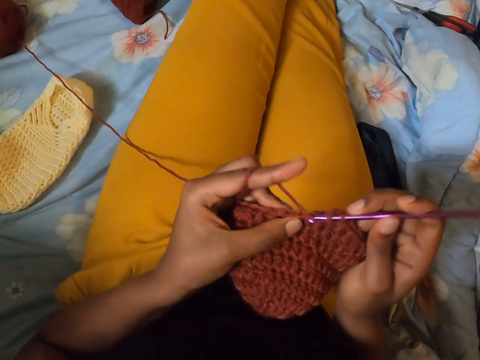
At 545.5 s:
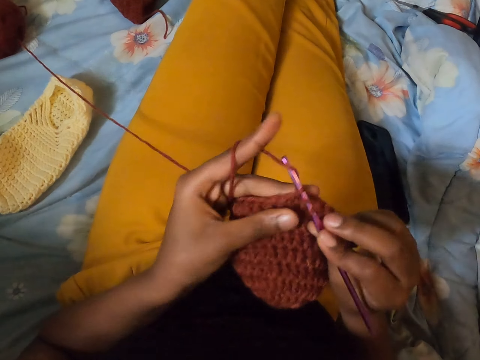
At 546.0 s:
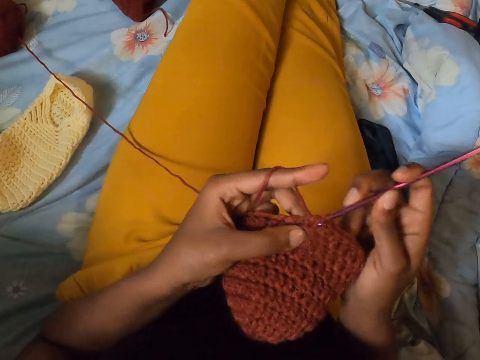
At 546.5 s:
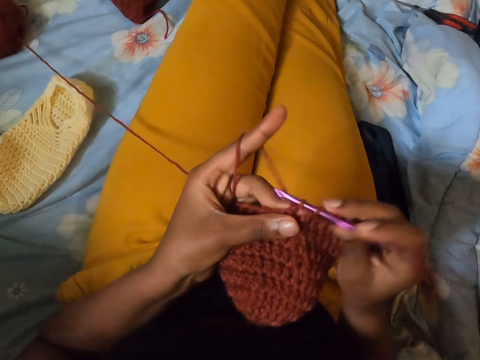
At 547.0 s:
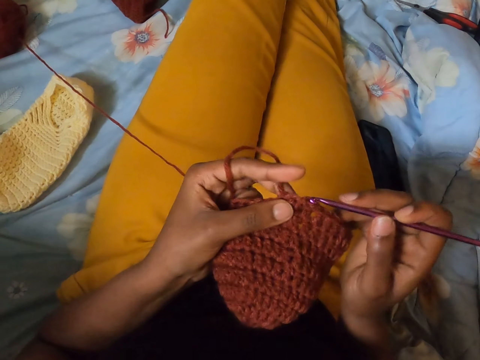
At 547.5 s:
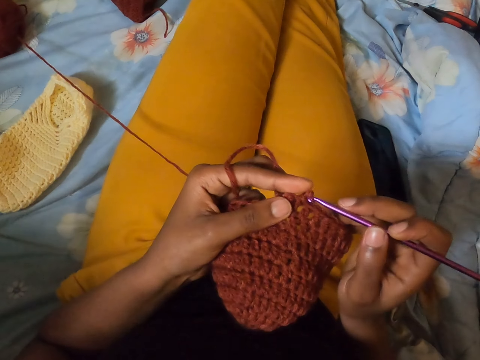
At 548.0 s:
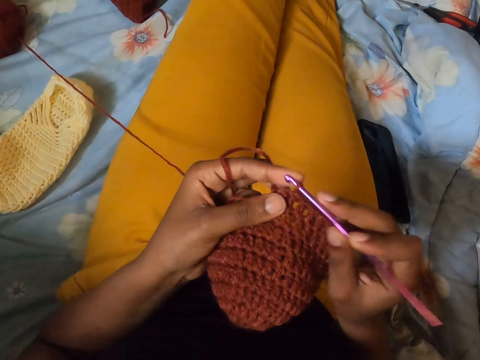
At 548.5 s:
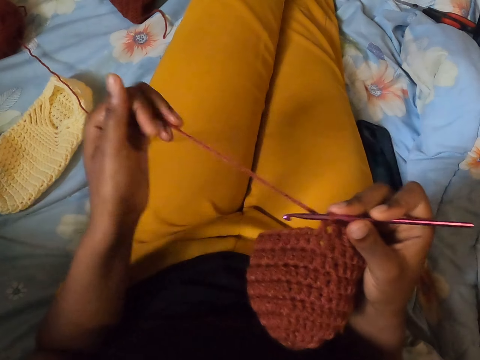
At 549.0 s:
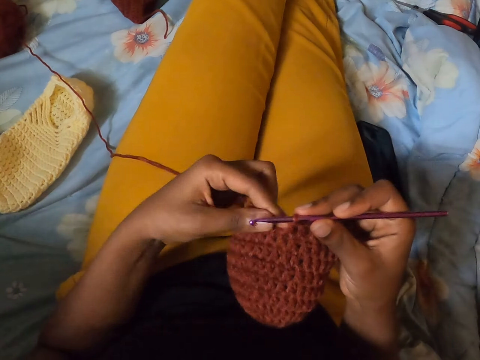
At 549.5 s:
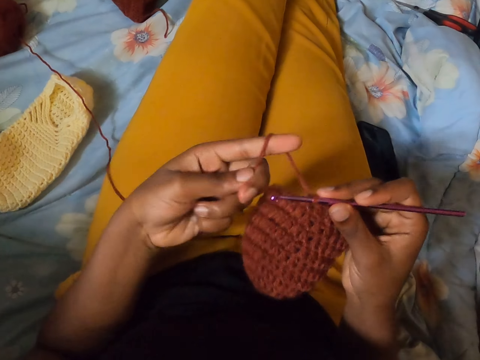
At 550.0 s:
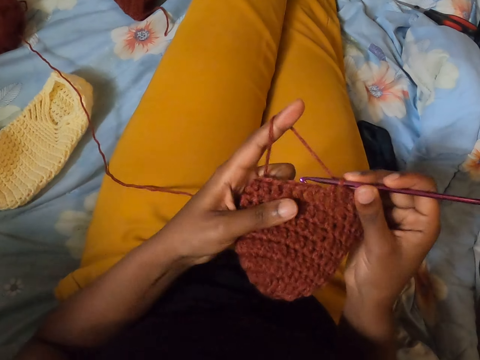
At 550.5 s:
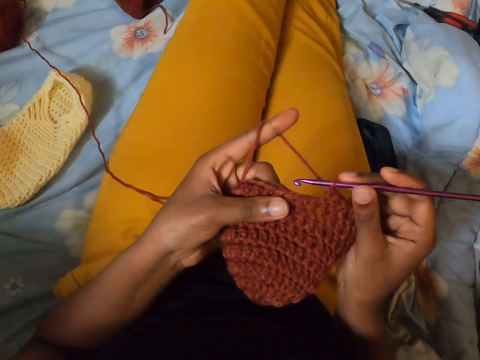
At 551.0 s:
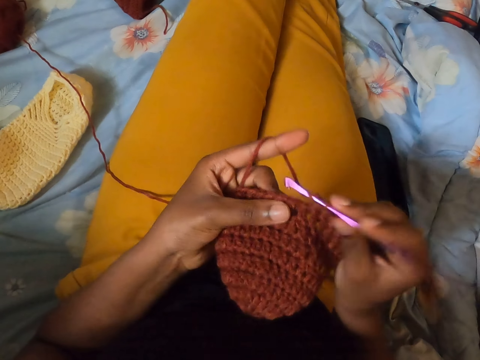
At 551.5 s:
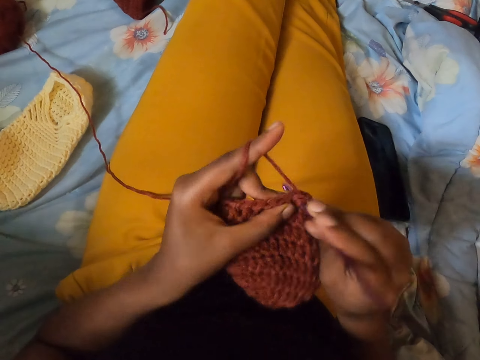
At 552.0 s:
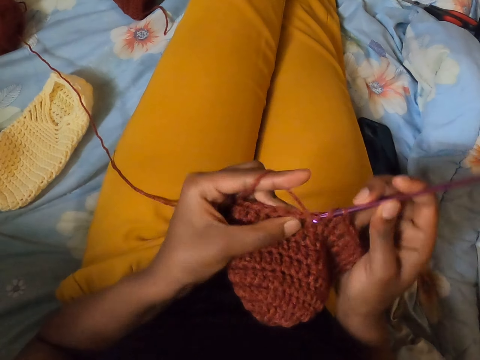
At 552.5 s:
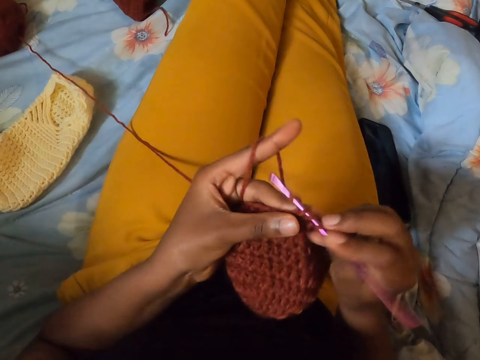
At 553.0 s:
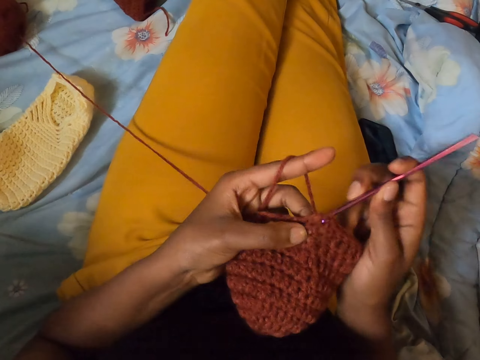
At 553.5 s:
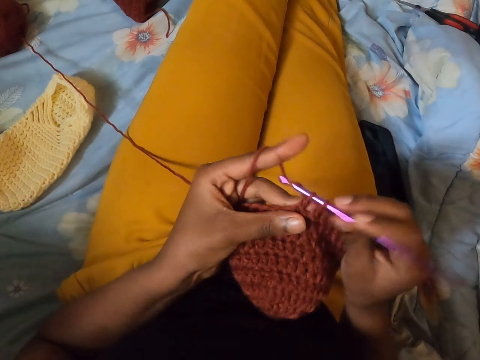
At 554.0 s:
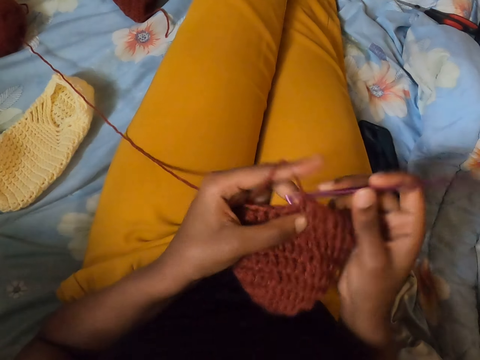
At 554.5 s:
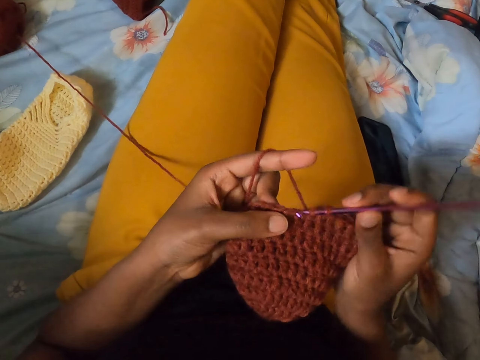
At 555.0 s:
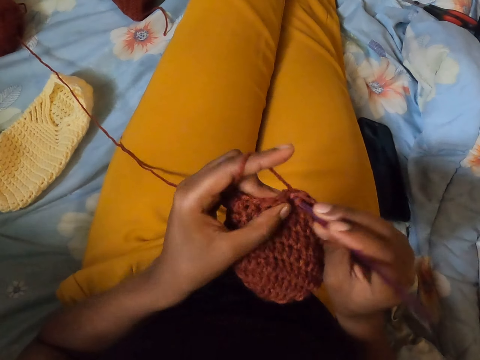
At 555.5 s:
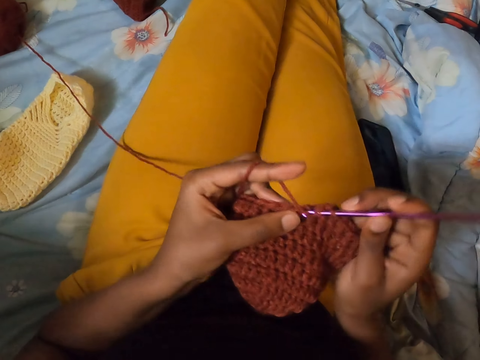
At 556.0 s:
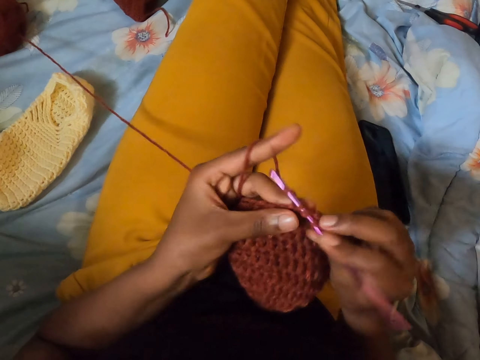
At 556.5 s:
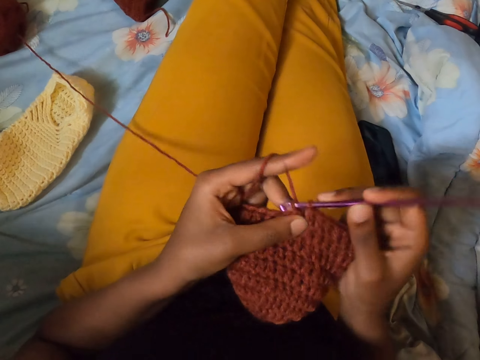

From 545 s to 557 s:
The camera wearer removes the crochet hook in her right hand from the stitch. She puts the crochet hook in her right hand into the stitch. She pulls a thread with her left hand and coils the thread around her fingers. She crochets the yarn in her left hand with the crochet hook in her right hand.

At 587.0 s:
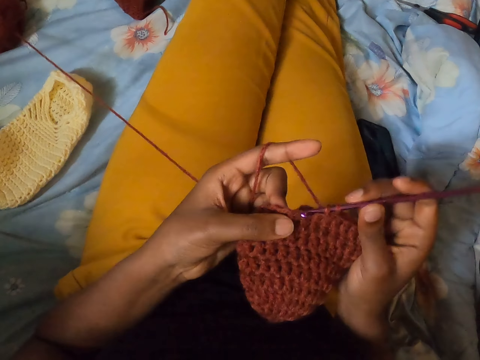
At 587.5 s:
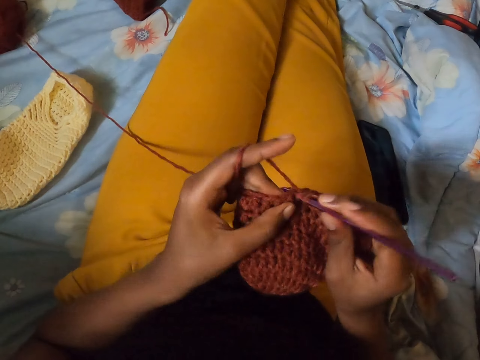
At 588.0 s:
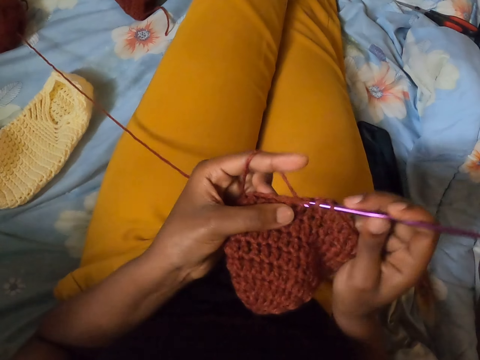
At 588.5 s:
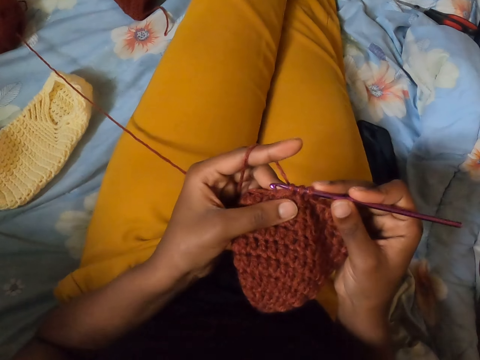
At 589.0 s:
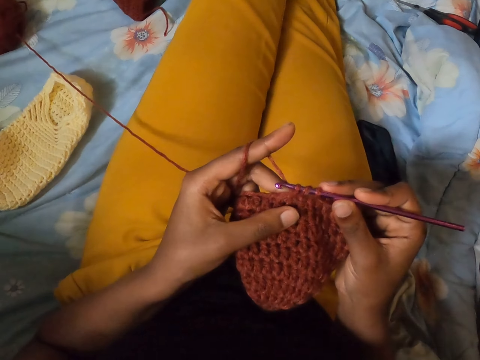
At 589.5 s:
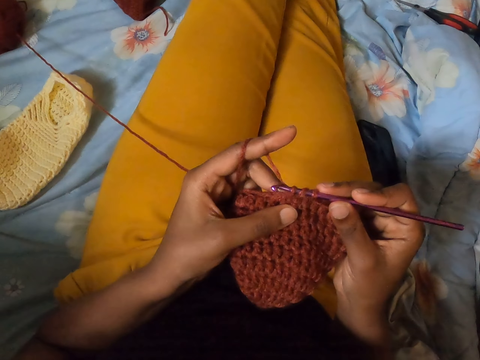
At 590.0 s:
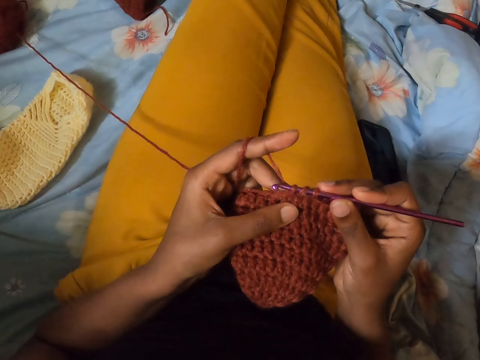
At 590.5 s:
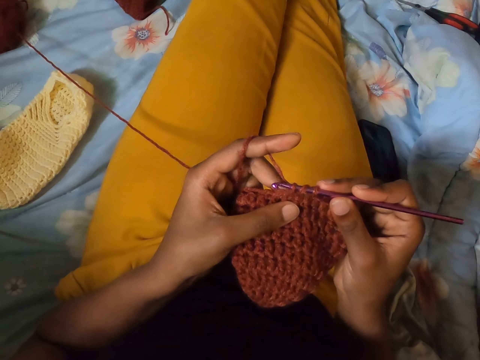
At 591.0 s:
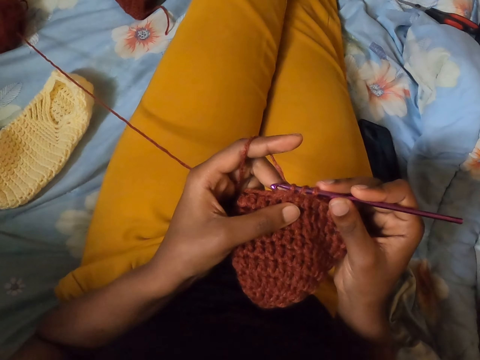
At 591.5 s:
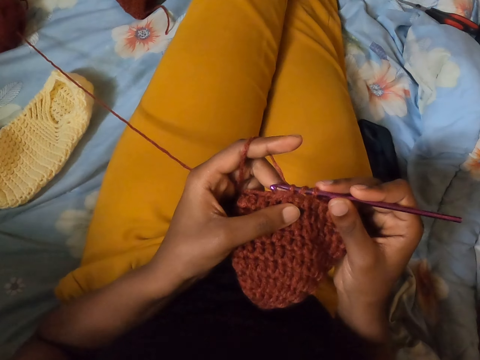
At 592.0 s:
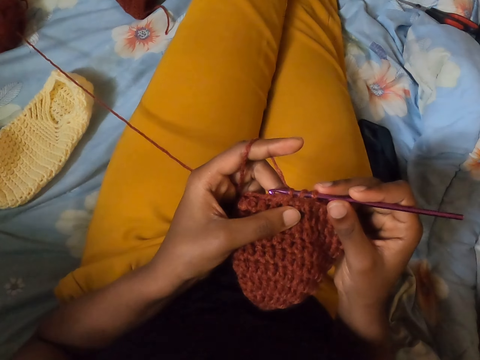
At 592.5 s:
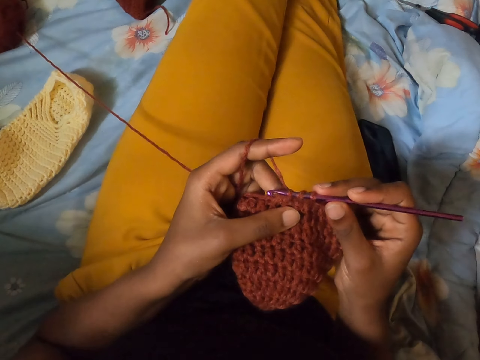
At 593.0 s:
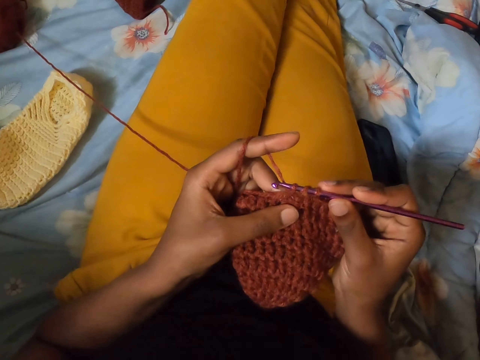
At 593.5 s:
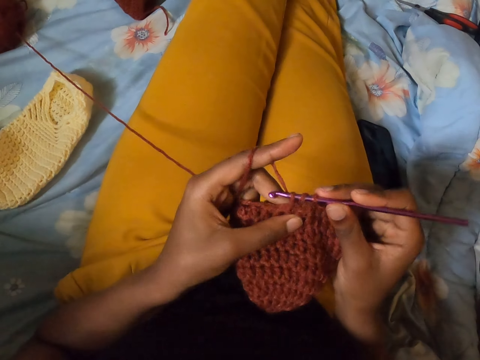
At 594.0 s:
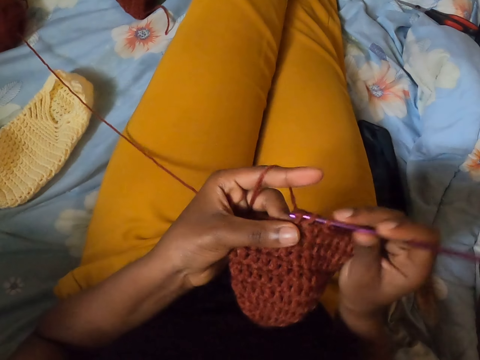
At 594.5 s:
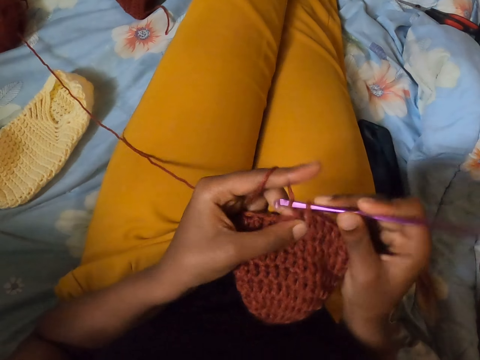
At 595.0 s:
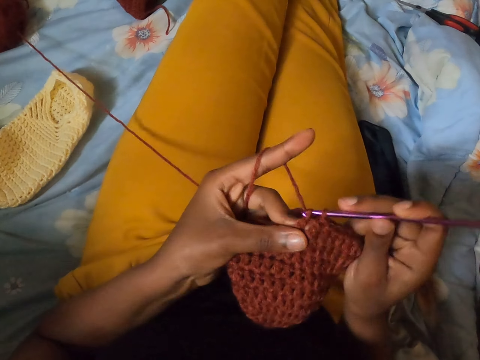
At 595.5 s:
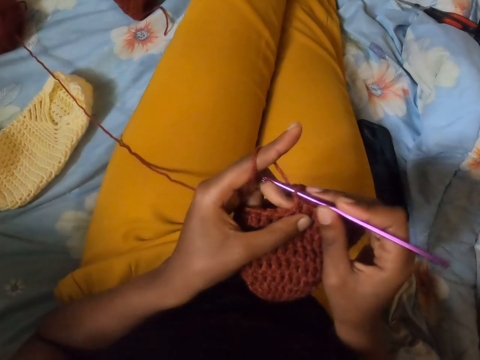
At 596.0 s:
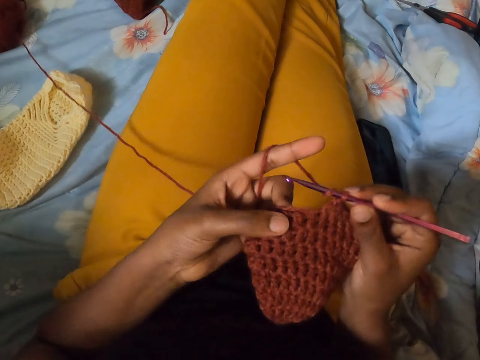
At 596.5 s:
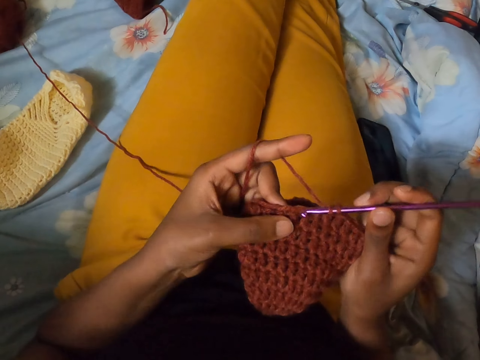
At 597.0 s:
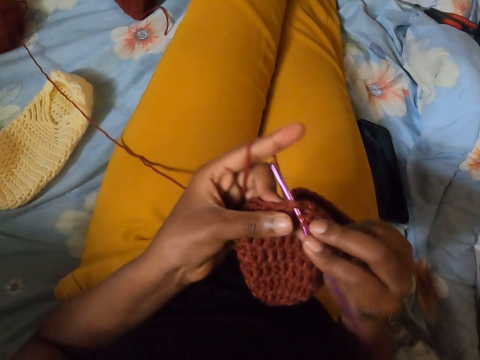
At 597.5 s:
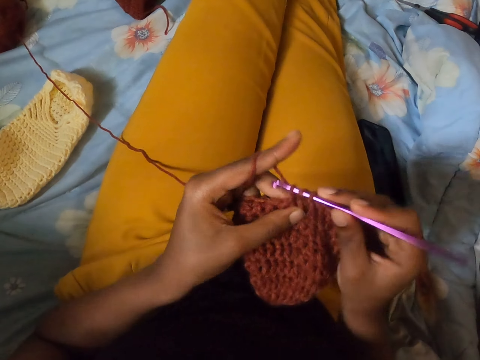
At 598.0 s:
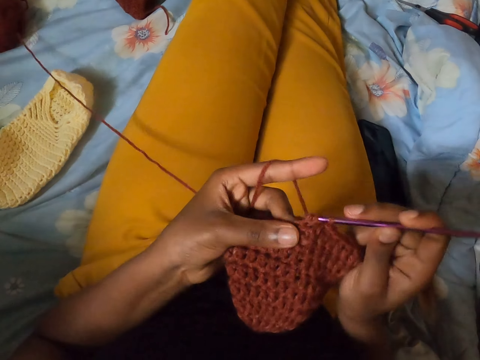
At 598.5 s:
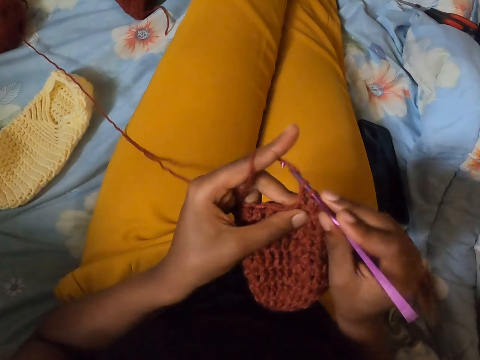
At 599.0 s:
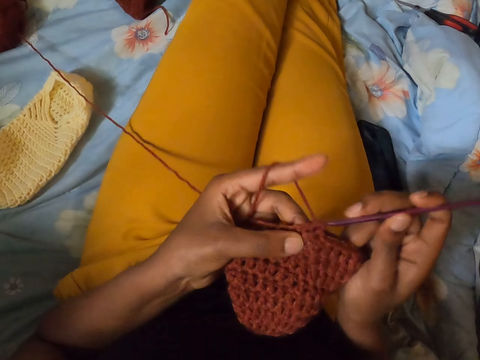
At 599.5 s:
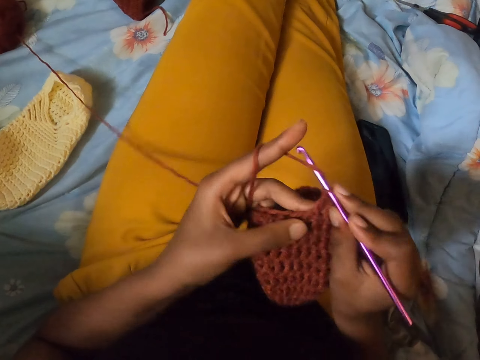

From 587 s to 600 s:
The camera wearer holds the slipper and the crocheting hook with both hands. She stops crocheting. She crochets the slipper with the crocheting hook with both hands.

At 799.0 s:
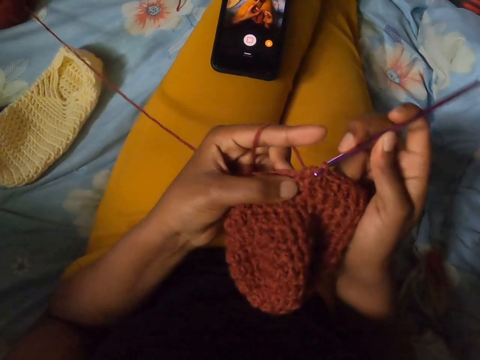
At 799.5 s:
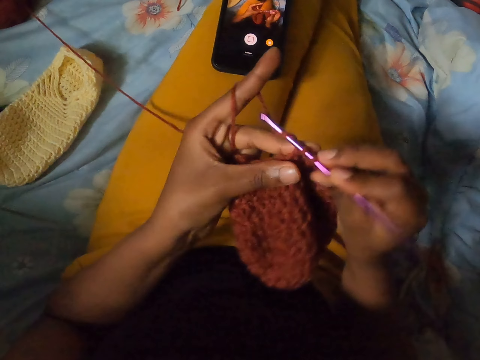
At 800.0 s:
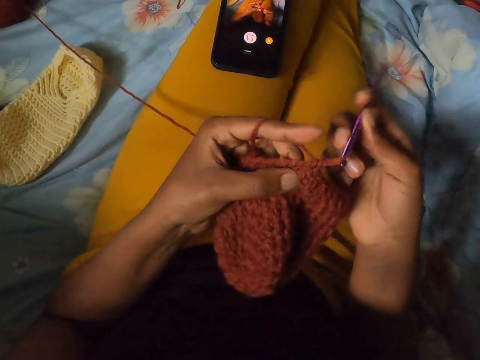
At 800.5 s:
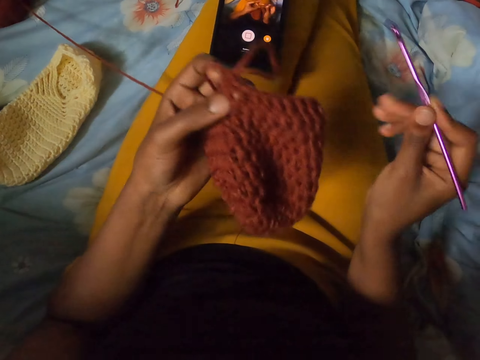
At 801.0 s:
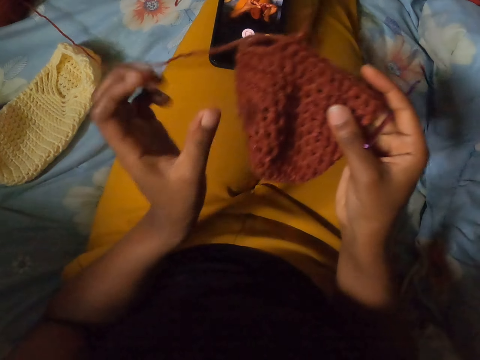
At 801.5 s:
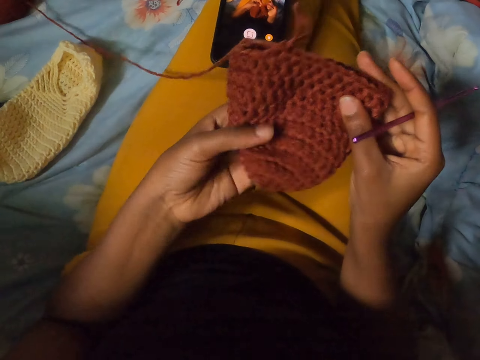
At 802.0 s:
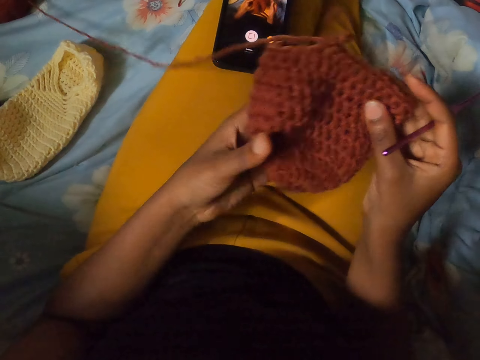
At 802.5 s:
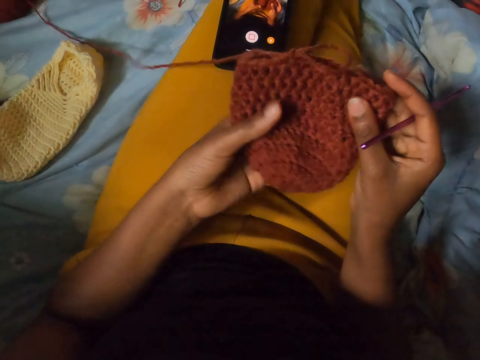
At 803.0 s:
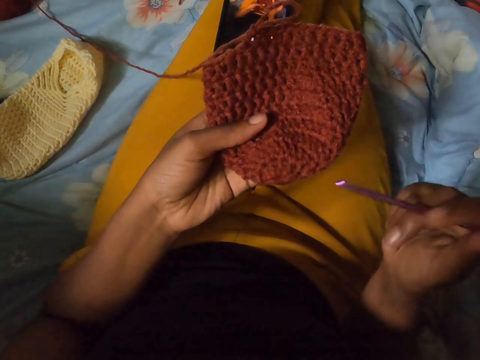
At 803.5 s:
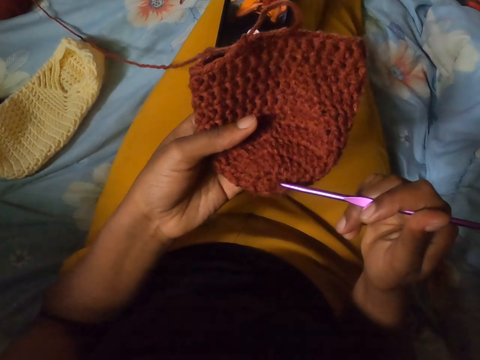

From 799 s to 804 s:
The camera wearer holds the slipper with her left hand. She transfers the slipper from her left hand to her right hand. She holds the slipper with both hands. She holds the slipper with her left hand. She stops crocheting so she can count the pattern. She taps the slipper with the crochet hook in her right hand.
